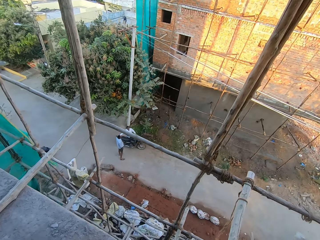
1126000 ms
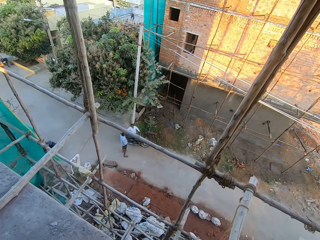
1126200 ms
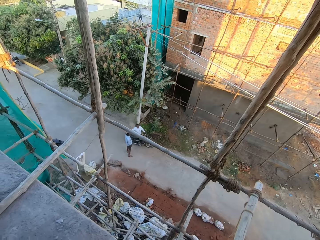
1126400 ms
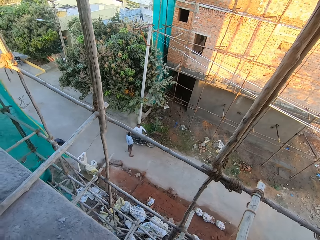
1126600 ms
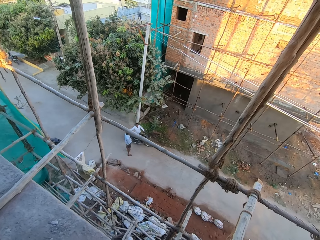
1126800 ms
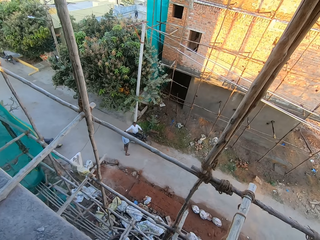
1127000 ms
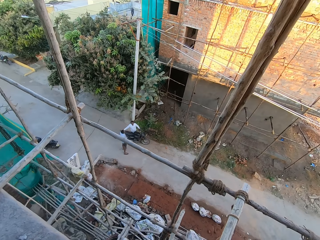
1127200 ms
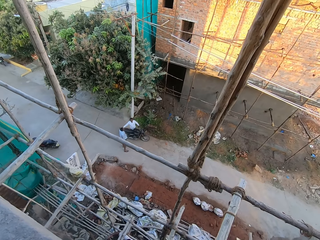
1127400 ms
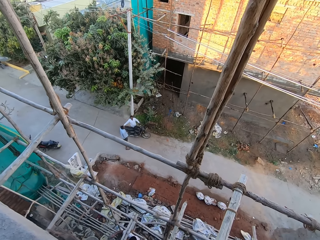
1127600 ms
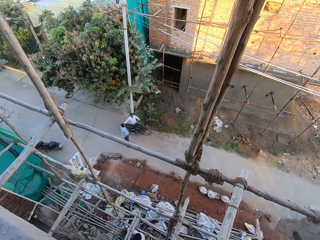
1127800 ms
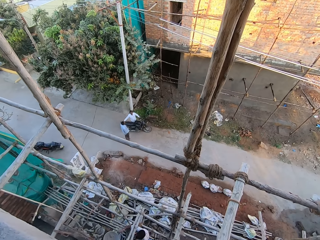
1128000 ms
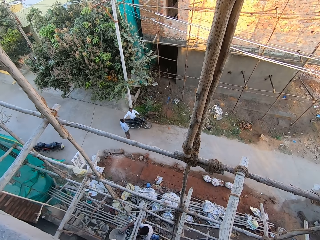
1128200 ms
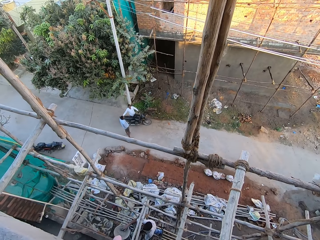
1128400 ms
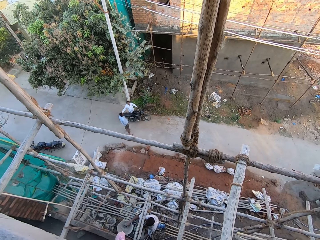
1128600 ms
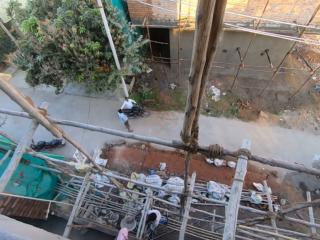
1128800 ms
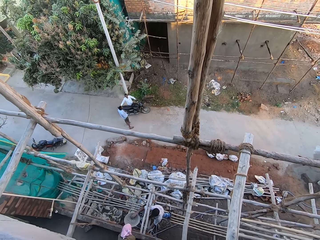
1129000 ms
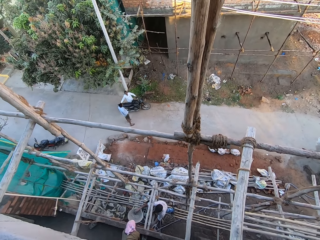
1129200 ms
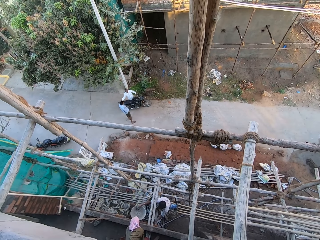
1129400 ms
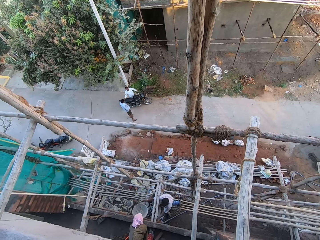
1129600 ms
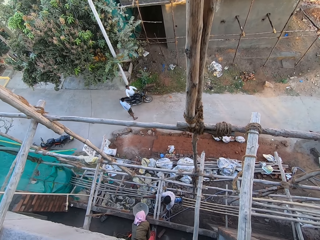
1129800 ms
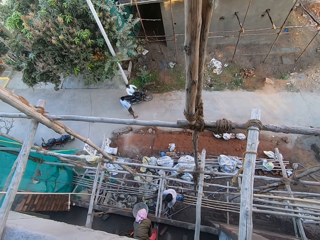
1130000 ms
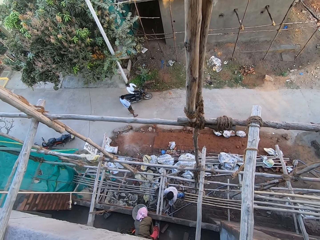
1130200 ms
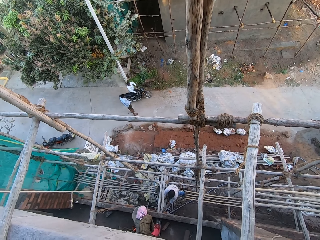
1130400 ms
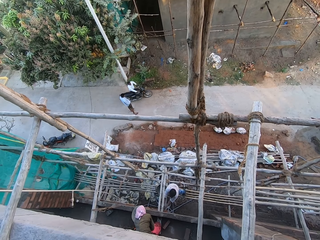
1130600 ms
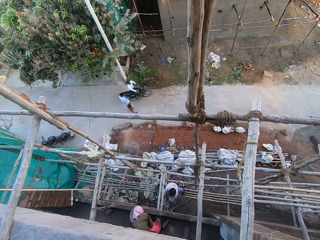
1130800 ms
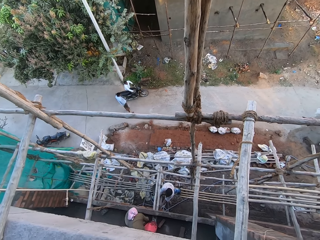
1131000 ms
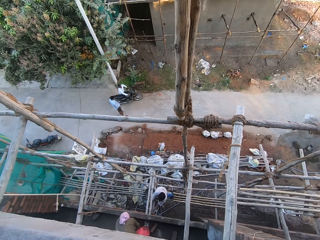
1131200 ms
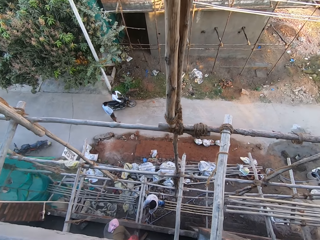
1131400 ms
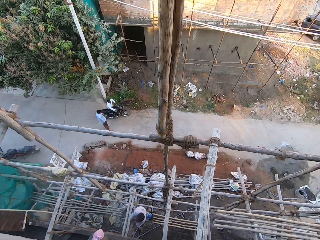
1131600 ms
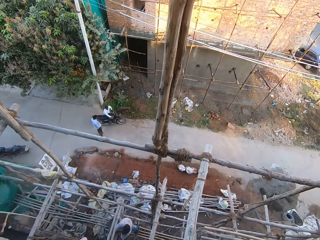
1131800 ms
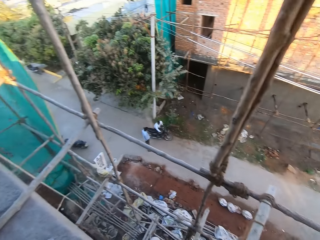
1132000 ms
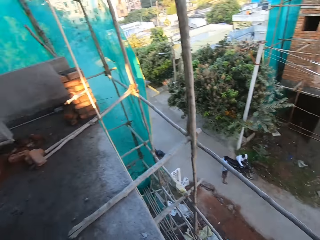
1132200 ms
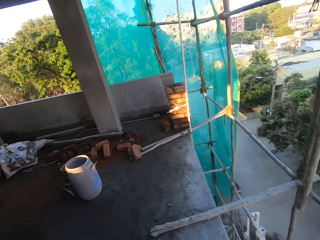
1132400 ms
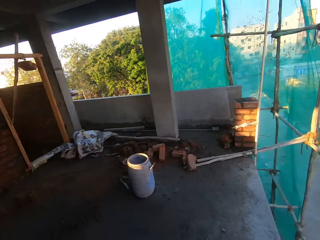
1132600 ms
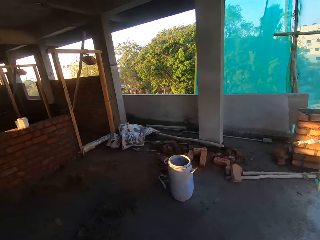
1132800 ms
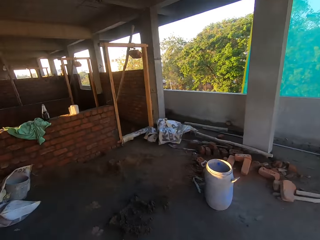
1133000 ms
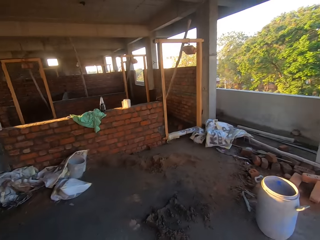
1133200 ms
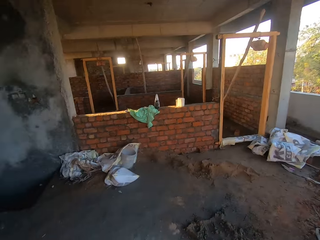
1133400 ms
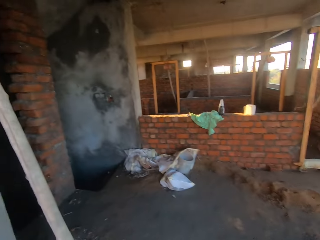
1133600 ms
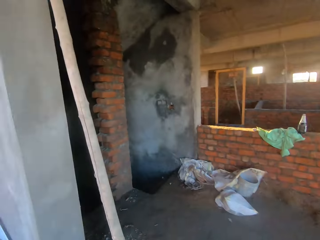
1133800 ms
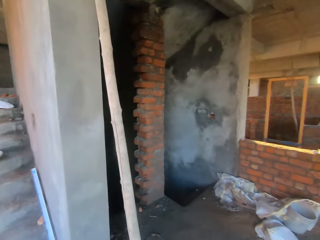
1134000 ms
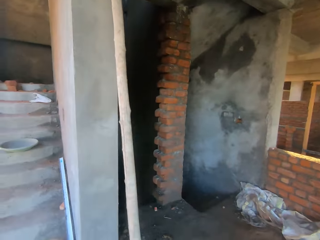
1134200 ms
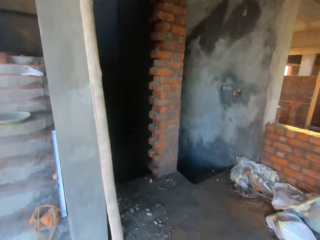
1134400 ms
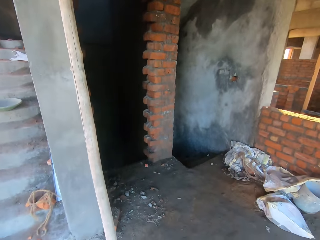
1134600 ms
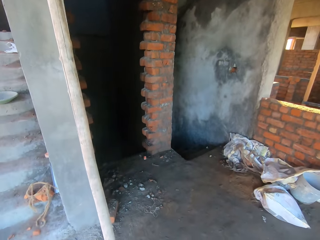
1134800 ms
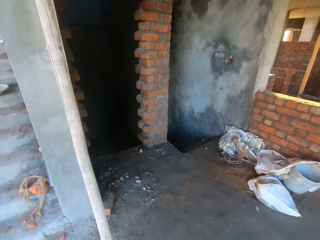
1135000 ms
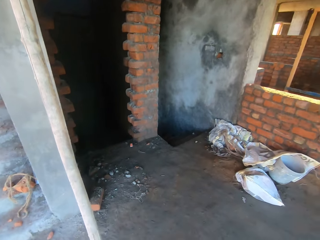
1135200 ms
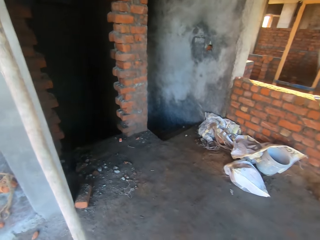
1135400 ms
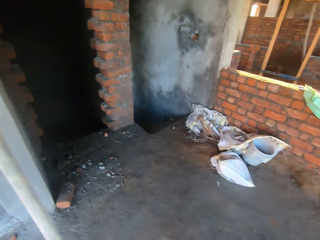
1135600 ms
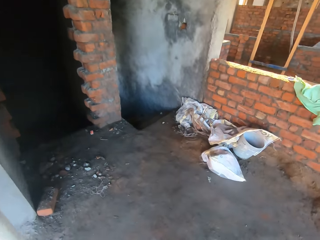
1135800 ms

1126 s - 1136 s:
A man interacts with another man.

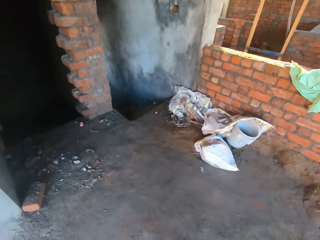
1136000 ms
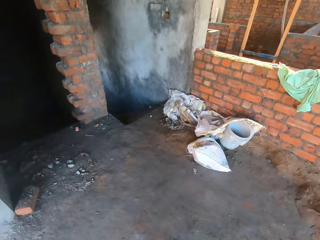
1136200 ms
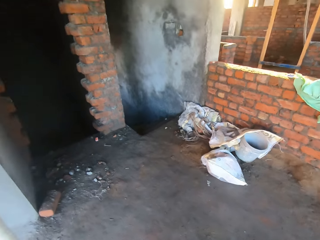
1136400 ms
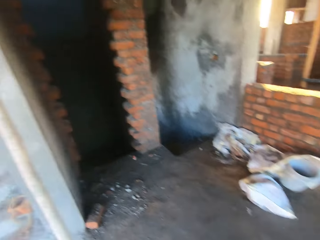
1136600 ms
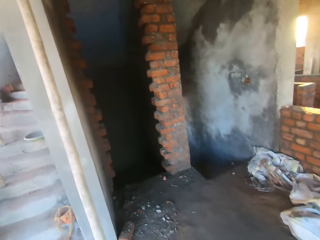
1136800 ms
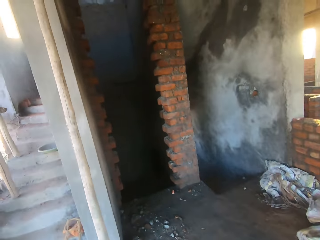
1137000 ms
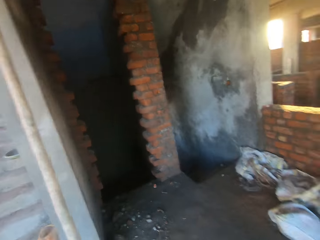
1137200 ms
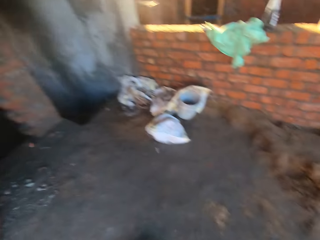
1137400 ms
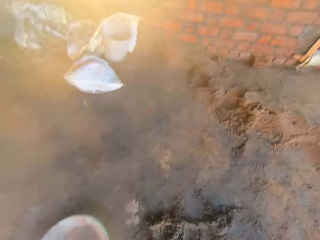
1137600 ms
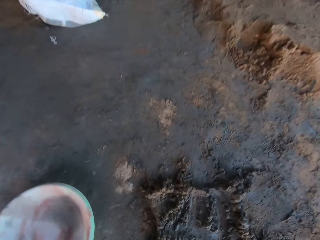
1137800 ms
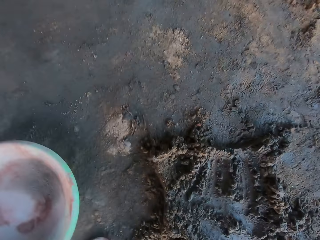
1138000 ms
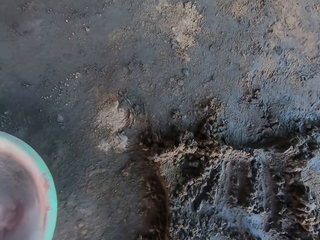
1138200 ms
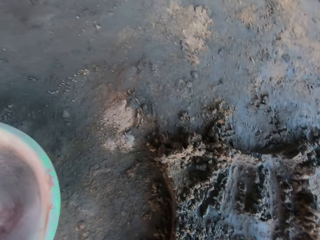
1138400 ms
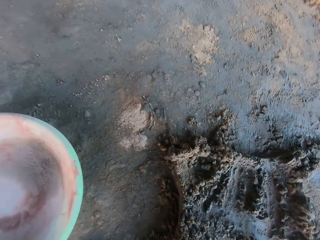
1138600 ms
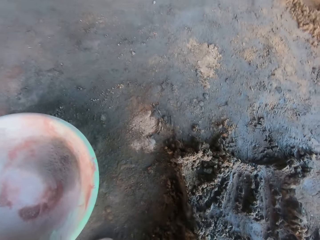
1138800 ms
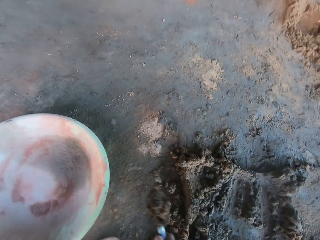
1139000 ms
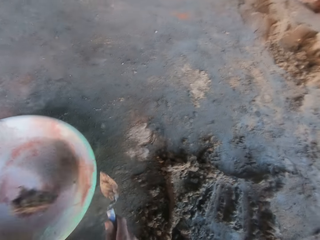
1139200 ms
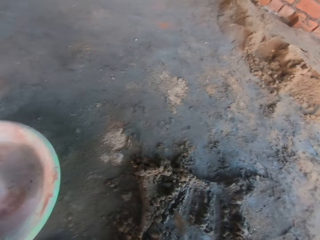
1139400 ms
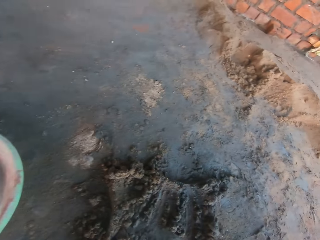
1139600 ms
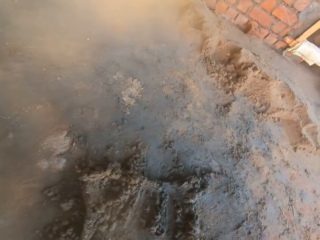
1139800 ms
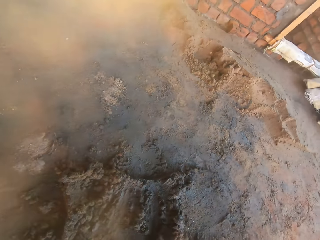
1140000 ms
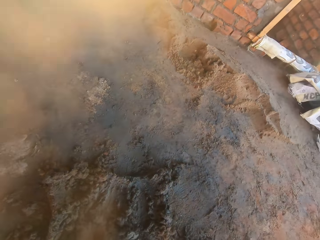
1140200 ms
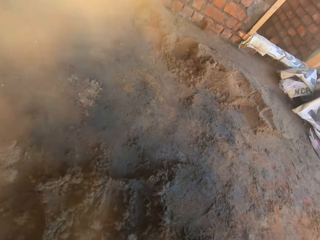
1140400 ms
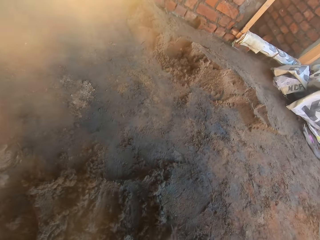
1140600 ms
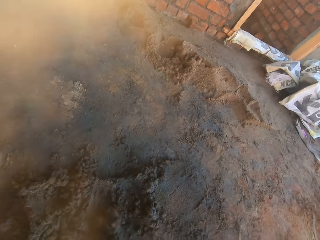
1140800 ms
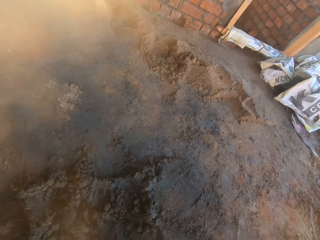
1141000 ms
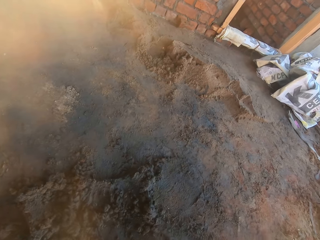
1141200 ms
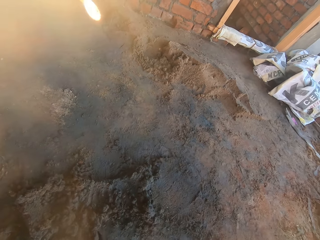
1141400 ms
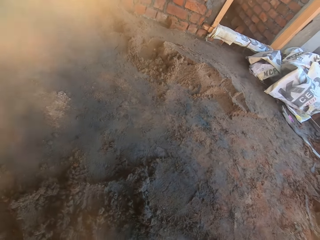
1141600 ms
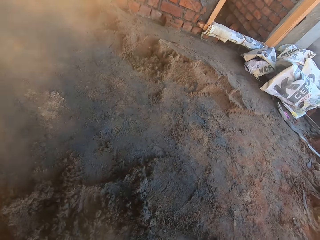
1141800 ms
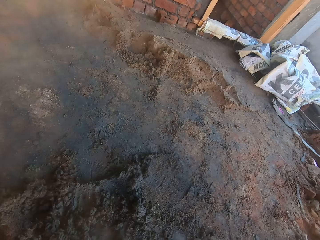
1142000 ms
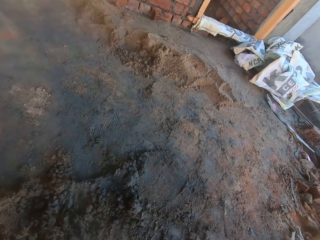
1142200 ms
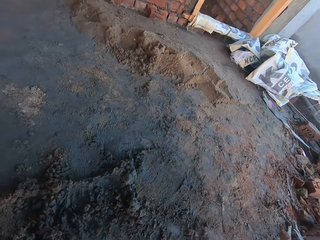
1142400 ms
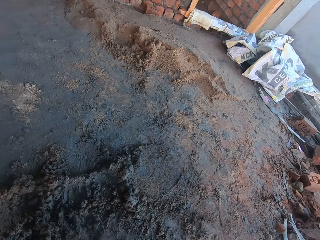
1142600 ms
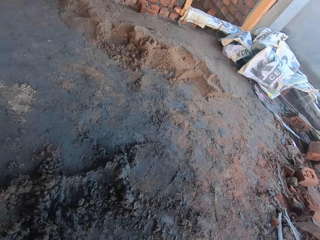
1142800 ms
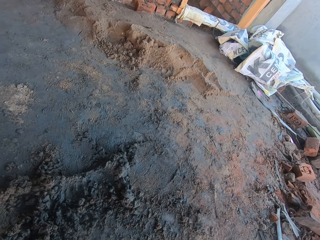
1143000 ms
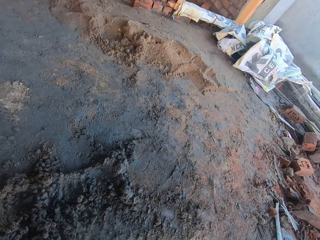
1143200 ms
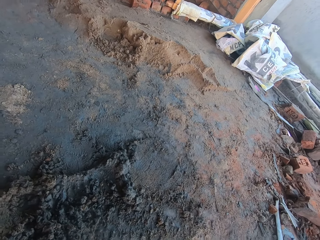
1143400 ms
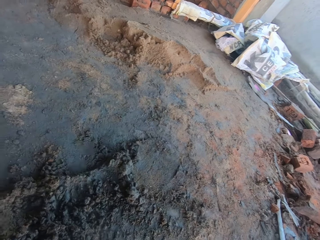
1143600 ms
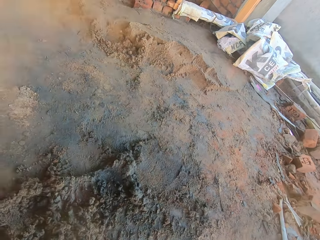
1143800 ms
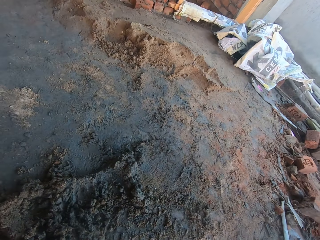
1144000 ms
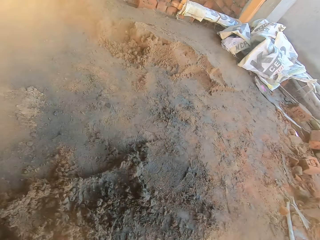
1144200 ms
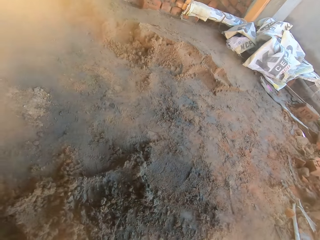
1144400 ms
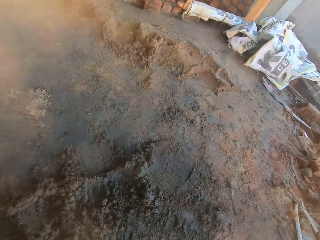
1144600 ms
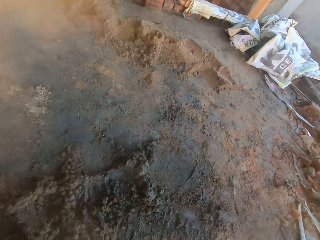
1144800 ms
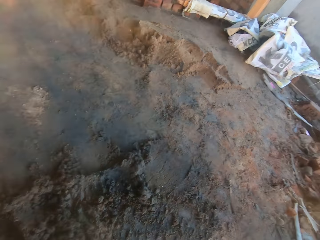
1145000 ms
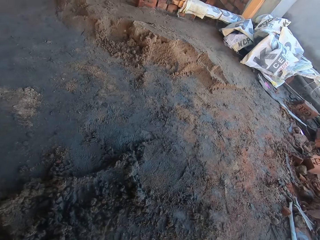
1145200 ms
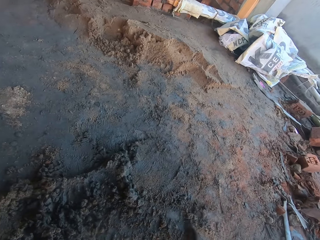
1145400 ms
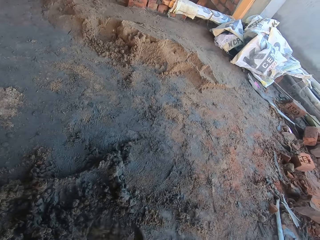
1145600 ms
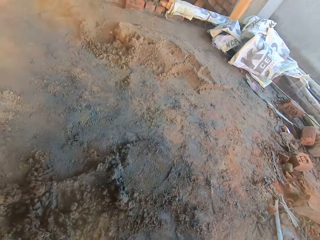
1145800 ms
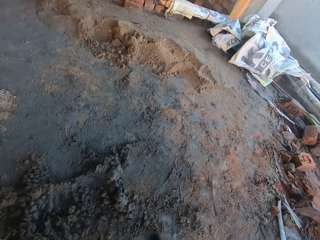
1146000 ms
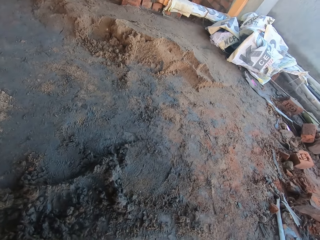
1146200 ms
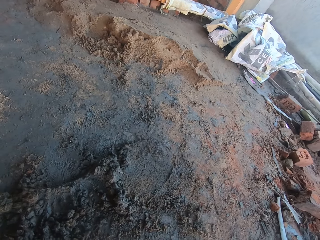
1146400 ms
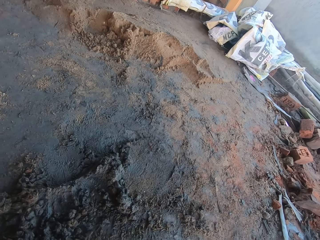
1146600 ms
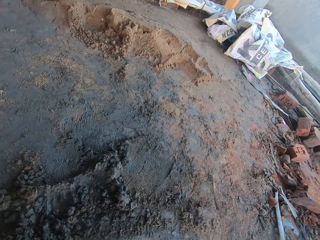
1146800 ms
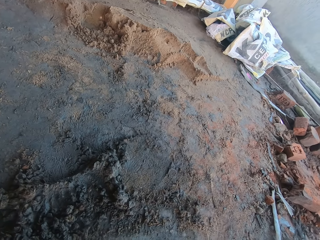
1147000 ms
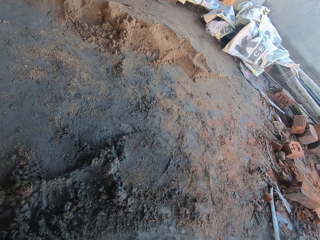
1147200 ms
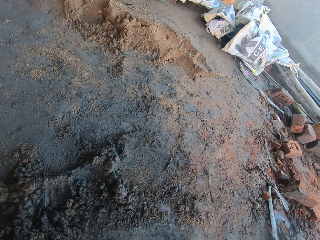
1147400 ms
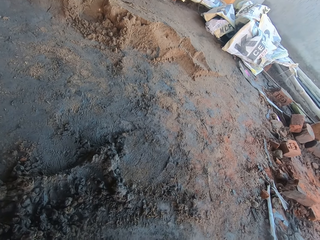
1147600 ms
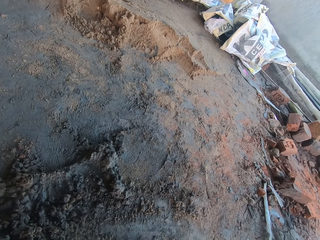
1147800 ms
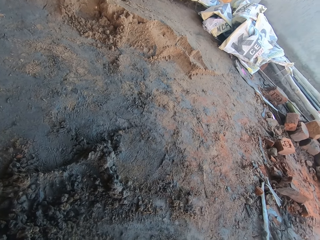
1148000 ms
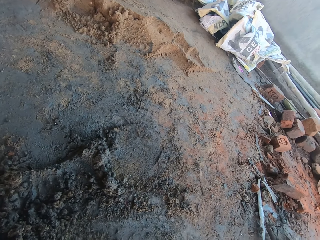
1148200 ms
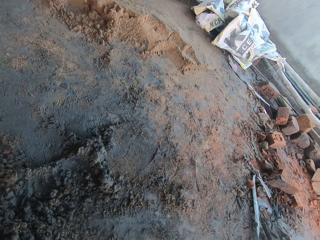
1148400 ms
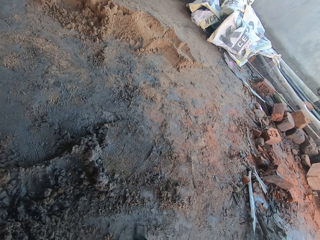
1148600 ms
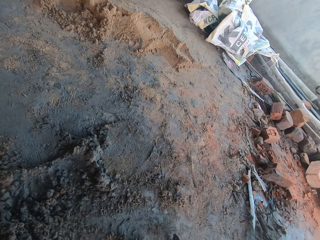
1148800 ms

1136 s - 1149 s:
The camera wearer packs some cement or concrete from the ground with a spoon in his right hand. He pours the cement in a plate with the spoon in his right hand. He scrapes the cement on the ground with the spoon in his right hand. He moves the concrete.
